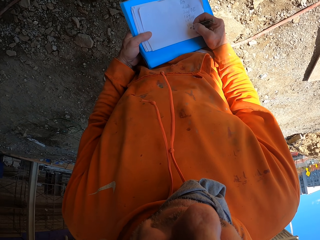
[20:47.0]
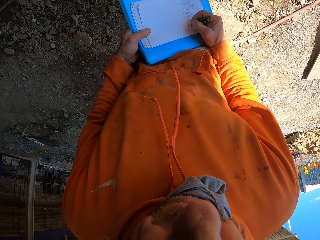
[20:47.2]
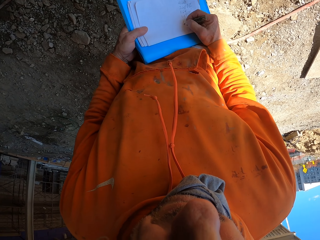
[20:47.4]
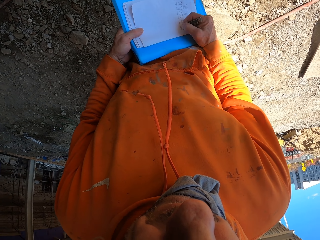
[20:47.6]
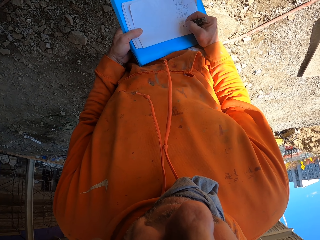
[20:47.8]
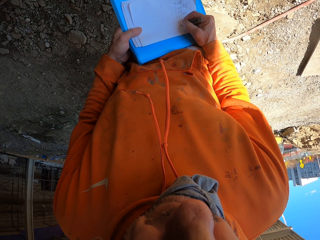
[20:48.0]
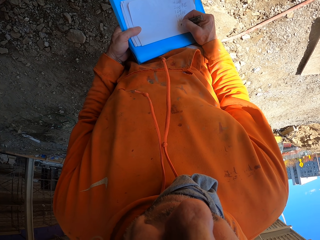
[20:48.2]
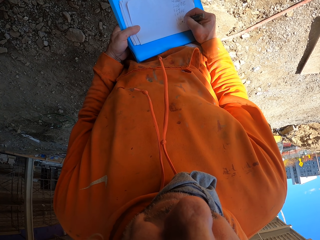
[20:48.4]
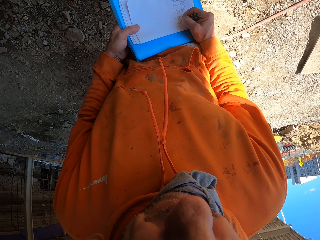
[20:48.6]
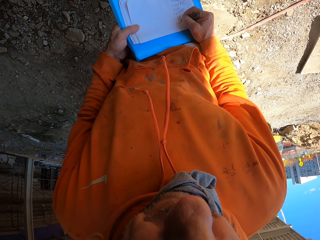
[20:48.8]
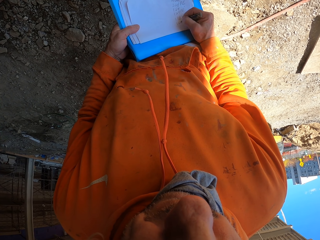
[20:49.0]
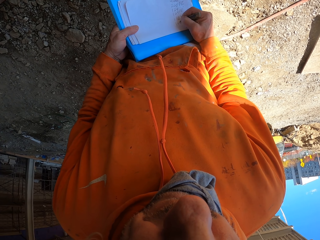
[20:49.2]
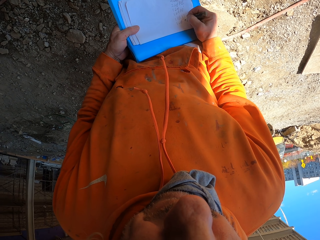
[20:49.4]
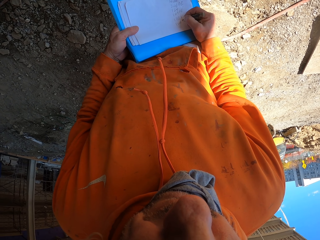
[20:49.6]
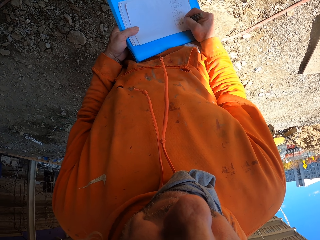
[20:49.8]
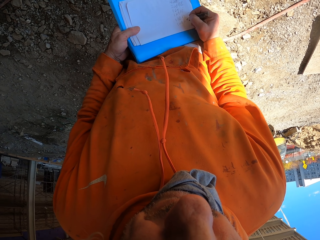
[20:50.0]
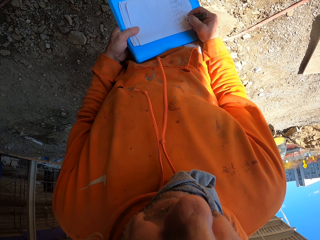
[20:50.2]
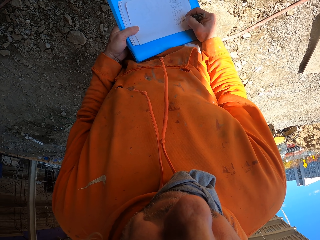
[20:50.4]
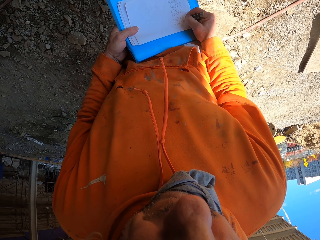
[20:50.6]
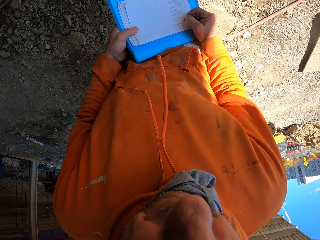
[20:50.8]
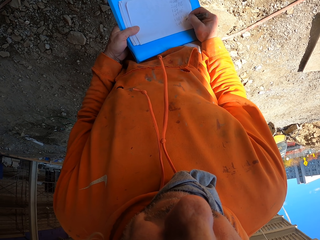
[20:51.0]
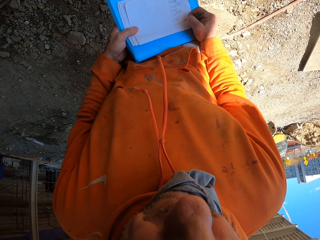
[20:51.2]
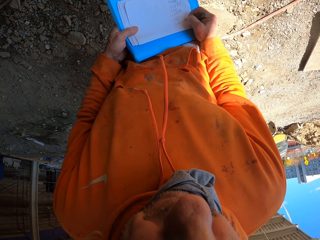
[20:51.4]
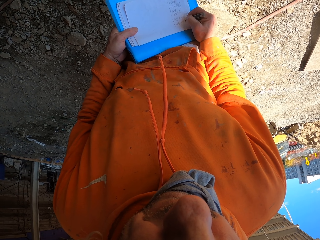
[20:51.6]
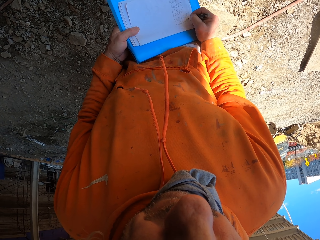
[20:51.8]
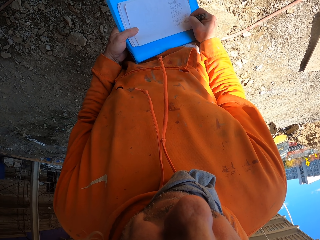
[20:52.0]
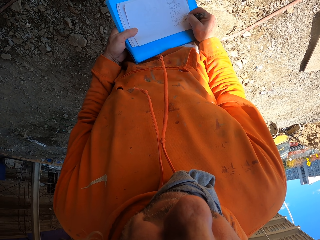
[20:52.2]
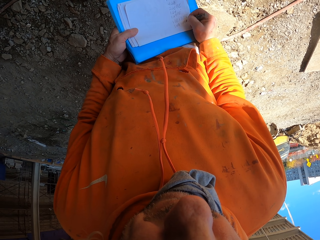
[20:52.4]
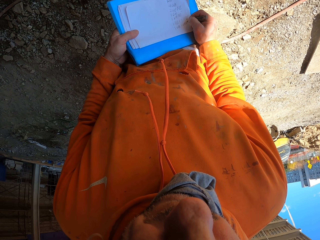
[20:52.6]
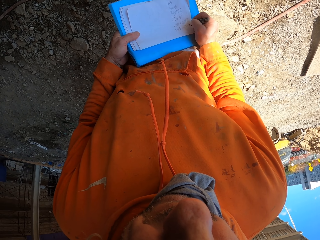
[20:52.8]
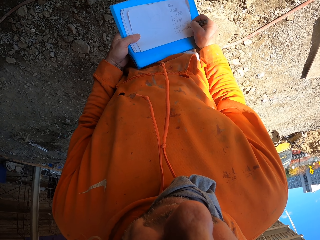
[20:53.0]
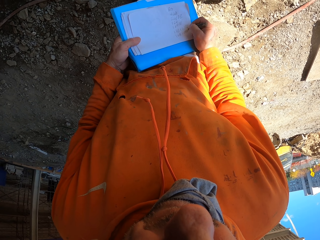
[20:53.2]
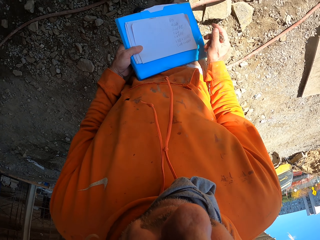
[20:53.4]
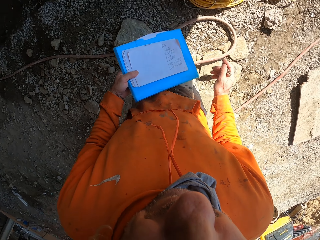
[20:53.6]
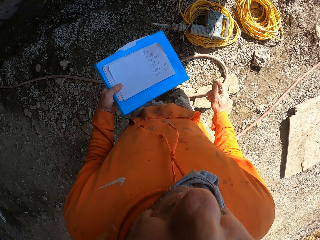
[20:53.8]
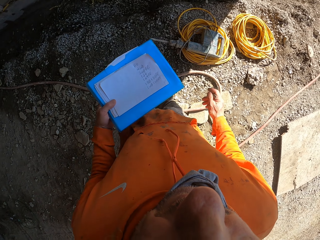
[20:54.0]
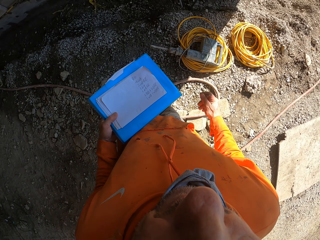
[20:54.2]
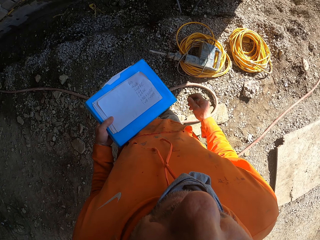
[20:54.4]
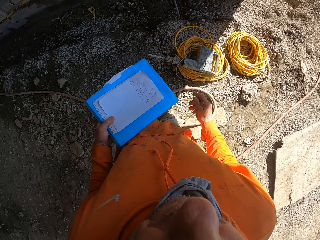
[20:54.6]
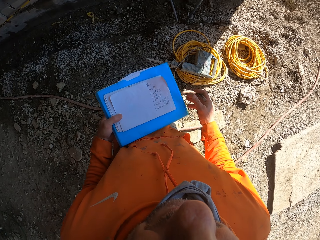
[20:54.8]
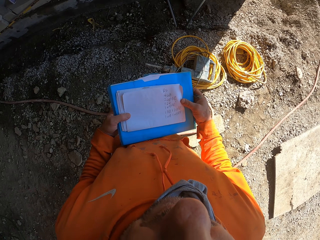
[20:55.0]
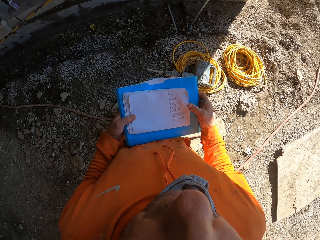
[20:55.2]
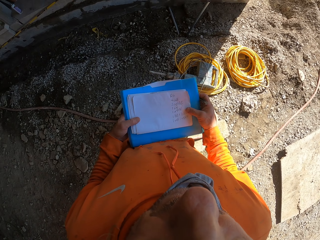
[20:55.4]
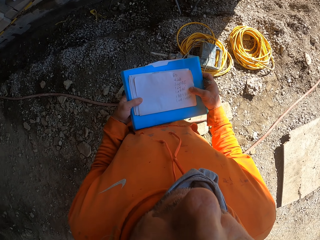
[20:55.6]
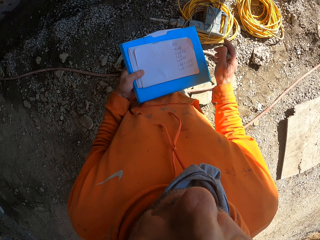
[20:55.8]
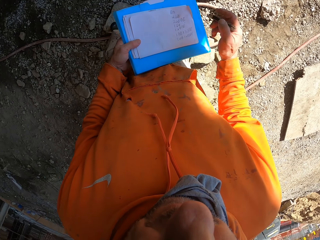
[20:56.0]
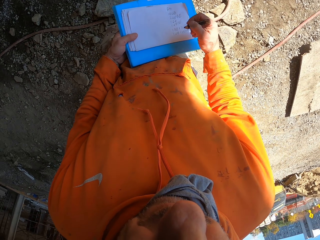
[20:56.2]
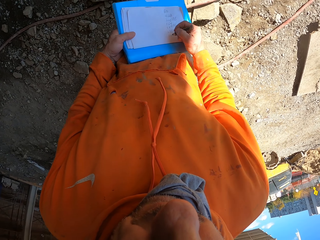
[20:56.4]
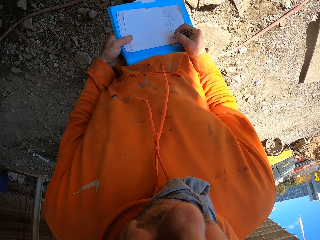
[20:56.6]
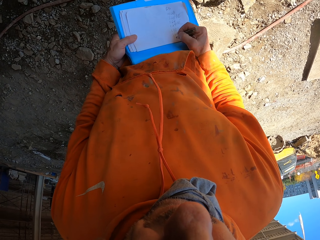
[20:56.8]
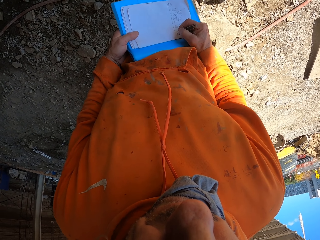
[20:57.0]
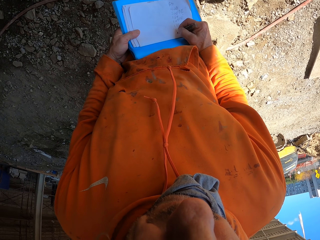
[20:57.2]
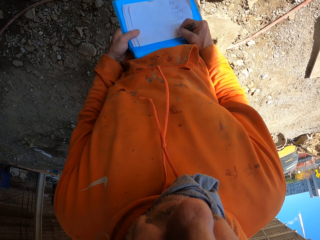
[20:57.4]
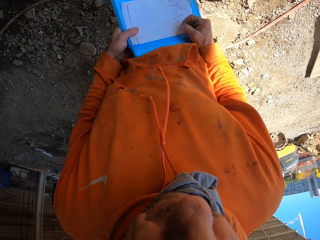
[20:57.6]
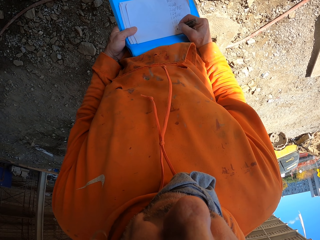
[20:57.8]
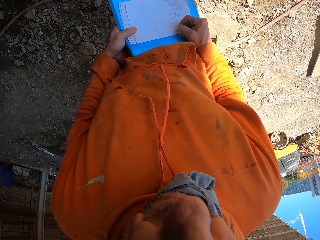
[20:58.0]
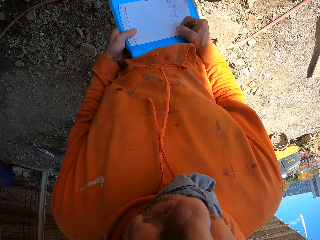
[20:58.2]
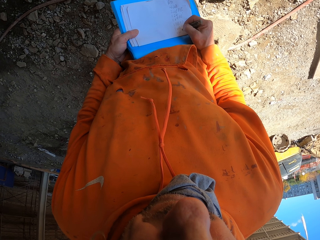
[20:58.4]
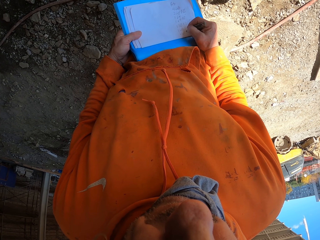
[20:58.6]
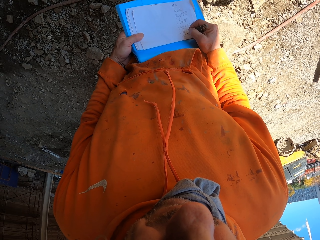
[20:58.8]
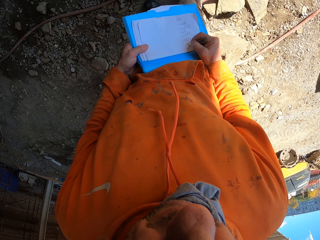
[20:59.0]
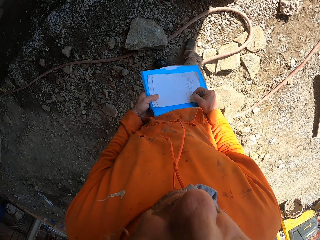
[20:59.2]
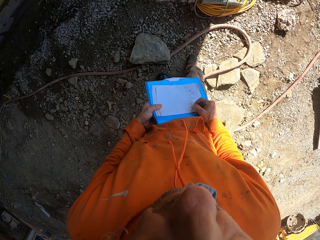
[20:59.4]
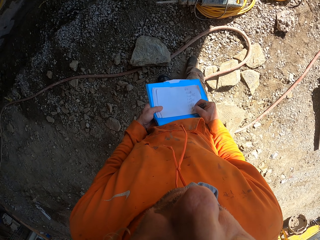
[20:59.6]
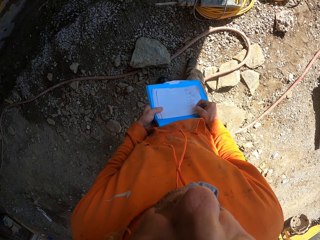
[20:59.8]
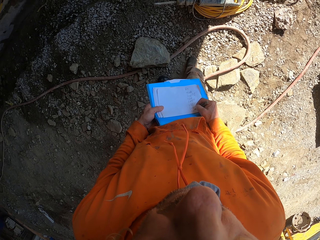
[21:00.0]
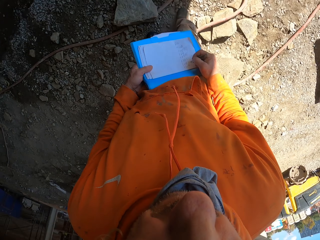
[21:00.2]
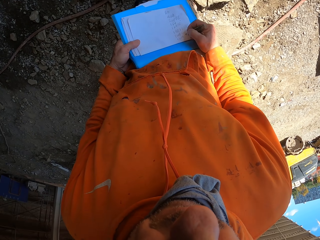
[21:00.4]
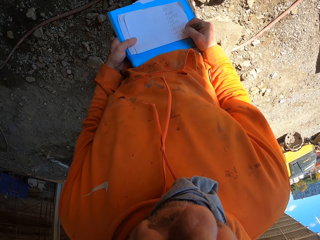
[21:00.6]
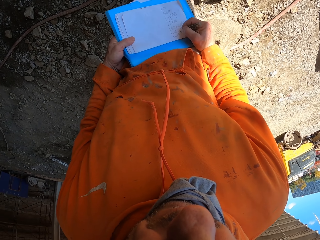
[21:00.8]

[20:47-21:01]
The camera wearer writes on paper. He looks around. He holds files with his left hand. He writes on the paper.

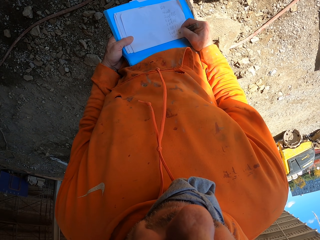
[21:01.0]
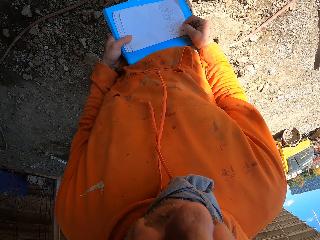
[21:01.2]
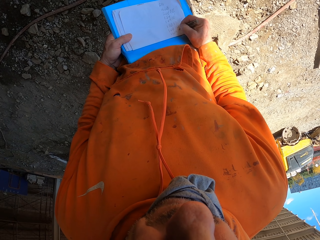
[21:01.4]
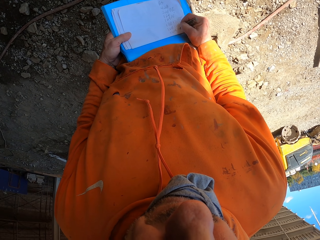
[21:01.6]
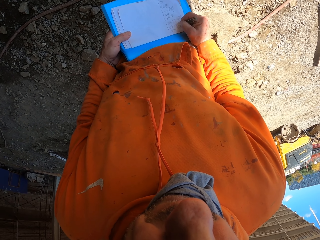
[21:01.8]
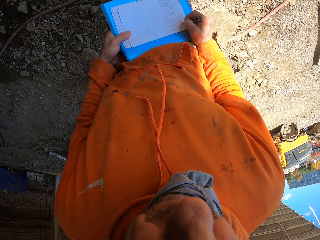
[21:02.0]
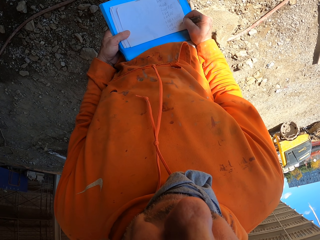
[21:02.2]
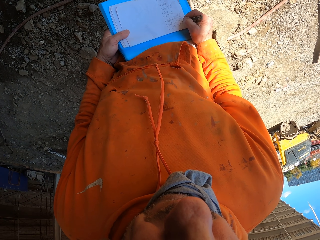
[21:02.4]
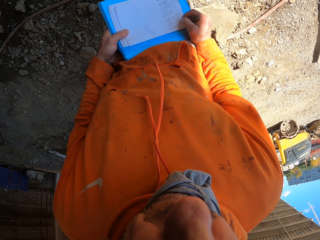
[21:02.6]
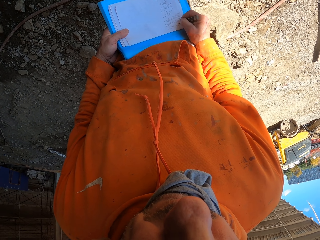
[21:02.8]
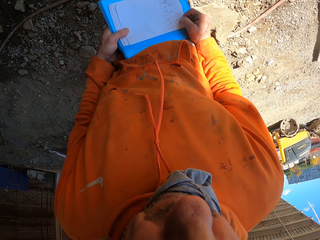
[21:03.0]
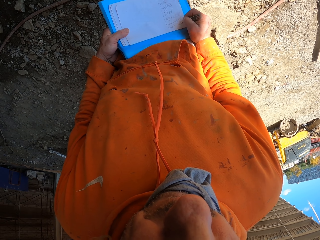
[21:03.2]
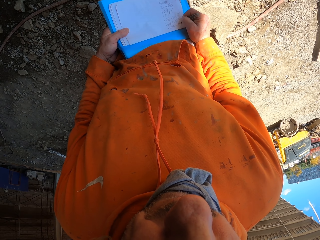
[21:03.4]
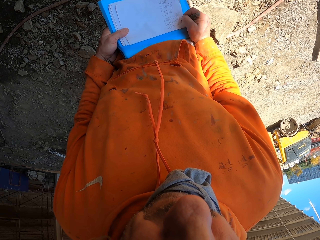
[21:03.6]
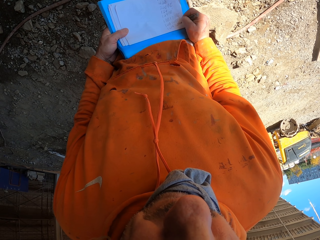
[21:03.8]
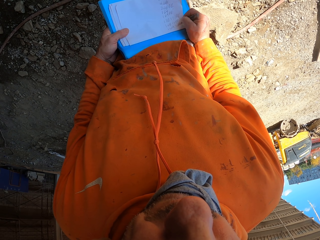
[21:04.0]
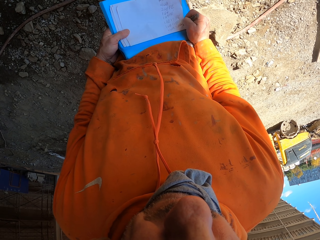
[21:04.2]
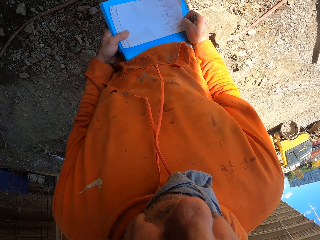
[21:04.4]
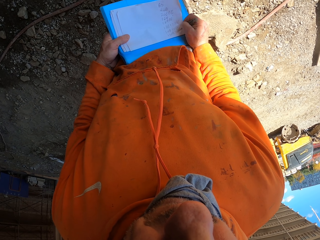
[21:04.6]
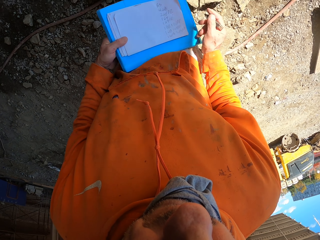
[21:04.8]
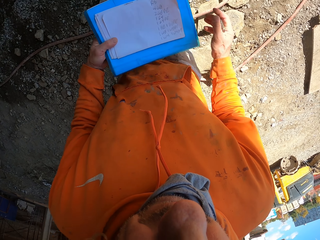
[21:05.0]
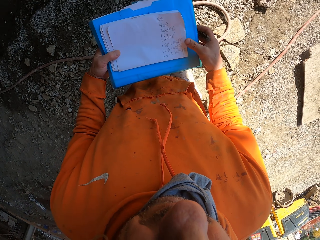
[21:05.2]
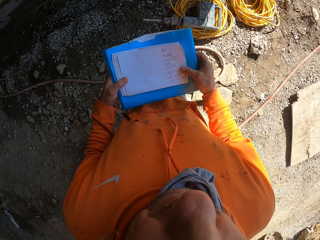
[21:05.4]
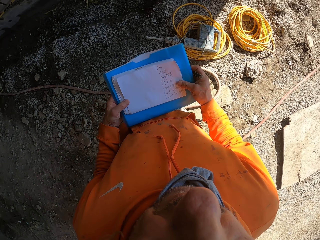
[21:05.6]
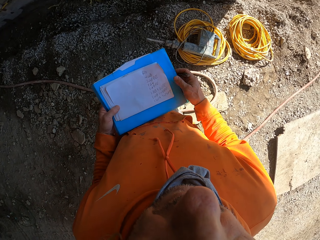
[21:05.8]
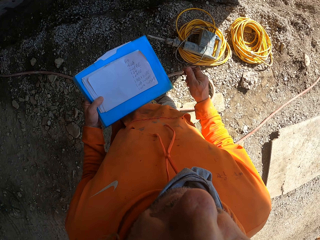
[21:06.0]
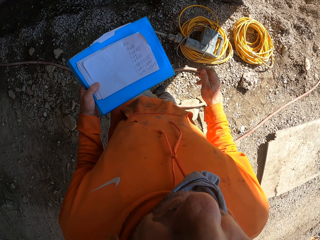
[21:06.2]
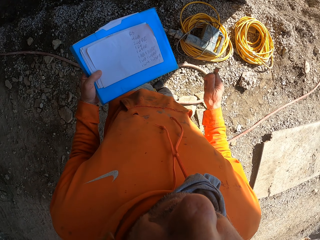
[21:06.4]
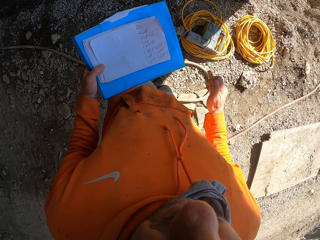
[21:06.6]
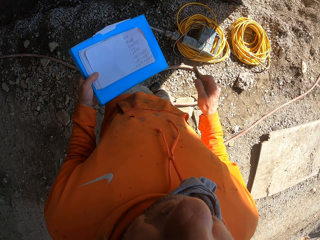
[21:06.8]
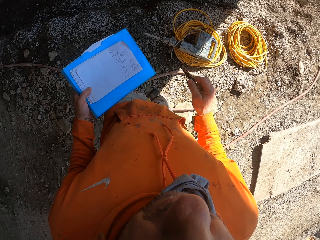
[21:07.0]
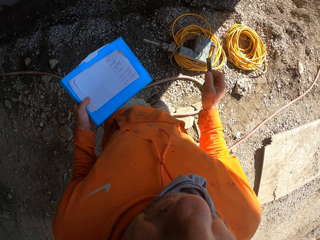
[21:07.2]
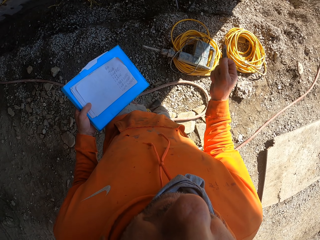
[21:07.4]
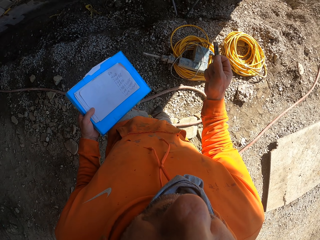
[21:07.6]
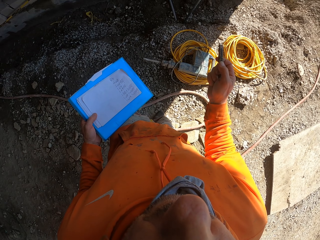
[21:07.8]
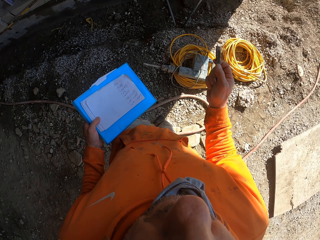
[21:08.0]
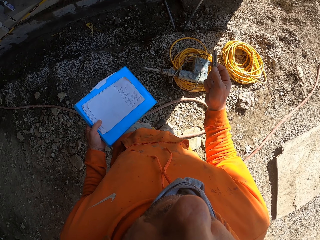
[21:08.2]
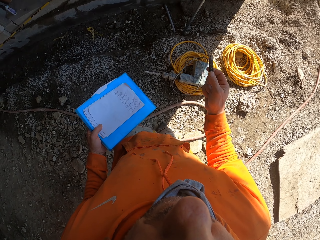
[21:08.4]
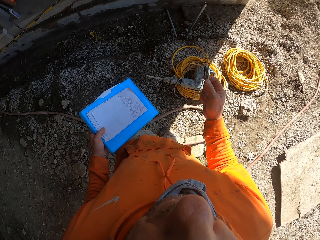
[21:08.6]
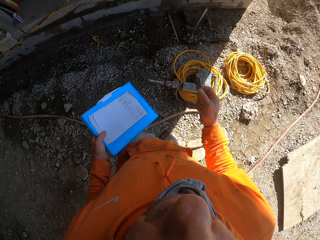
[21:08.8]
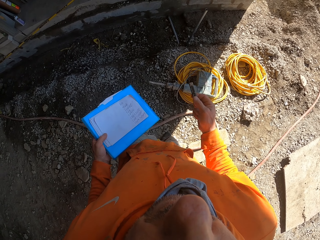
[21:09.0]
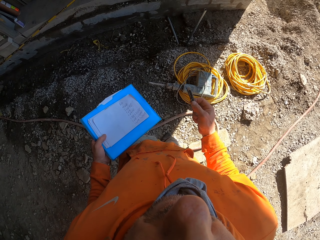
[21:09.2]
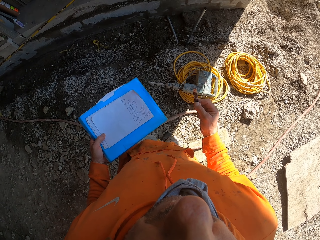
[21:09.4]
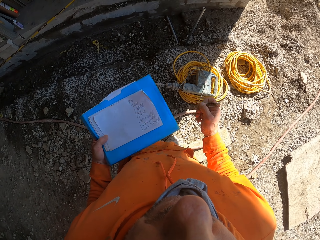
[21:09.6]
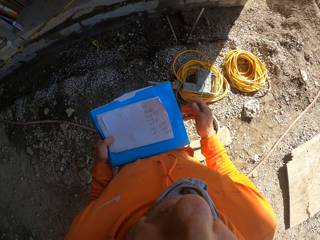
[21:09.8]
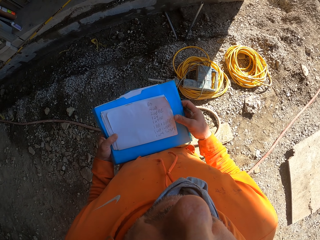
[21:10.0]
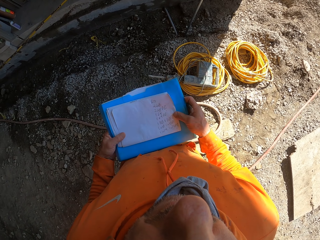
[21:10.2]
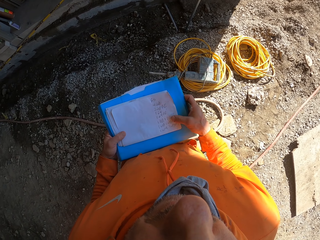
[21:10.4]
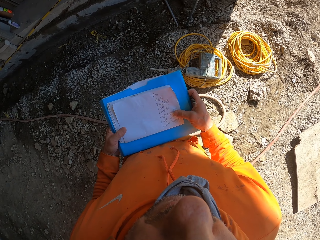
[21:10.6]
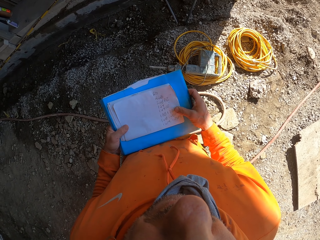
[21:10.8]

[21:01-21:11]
The camera wearer holds files with his left hand. He moves his hand.
